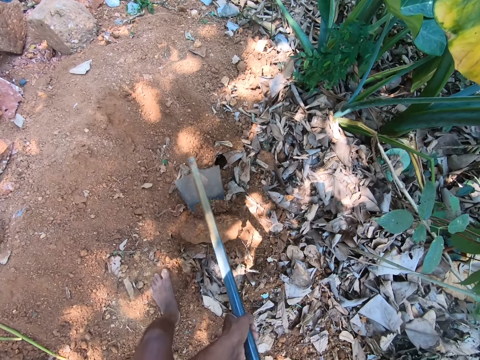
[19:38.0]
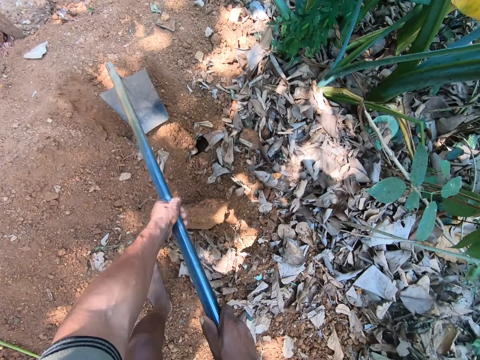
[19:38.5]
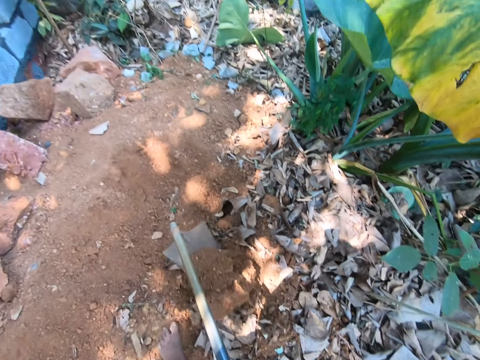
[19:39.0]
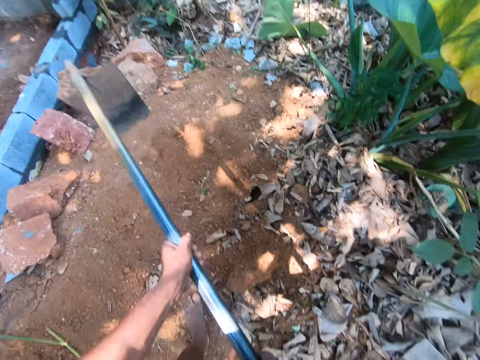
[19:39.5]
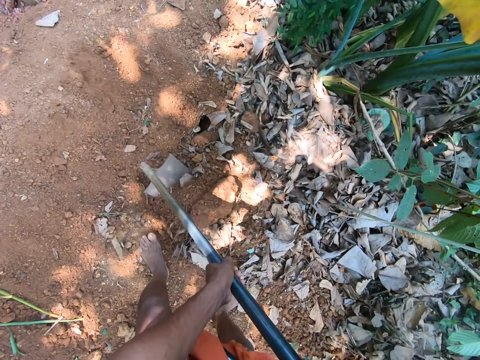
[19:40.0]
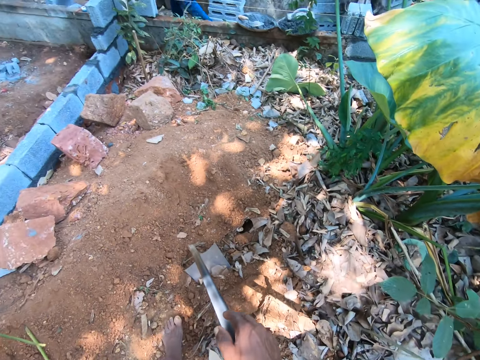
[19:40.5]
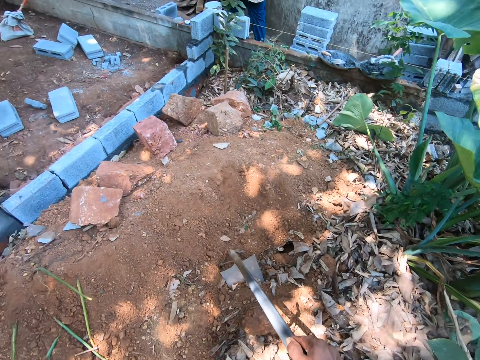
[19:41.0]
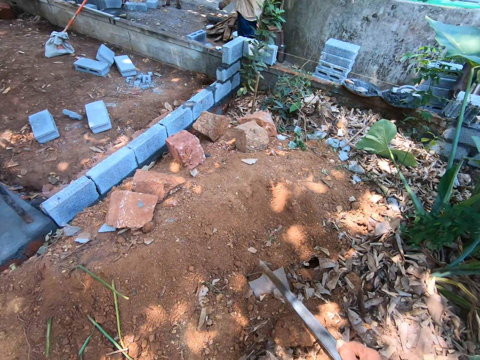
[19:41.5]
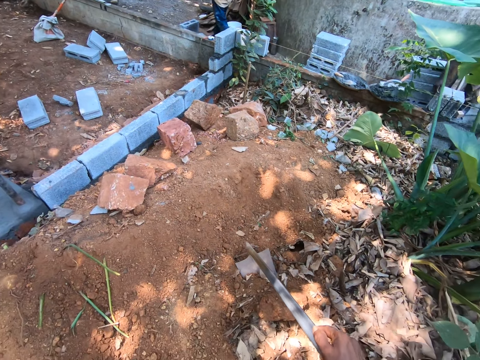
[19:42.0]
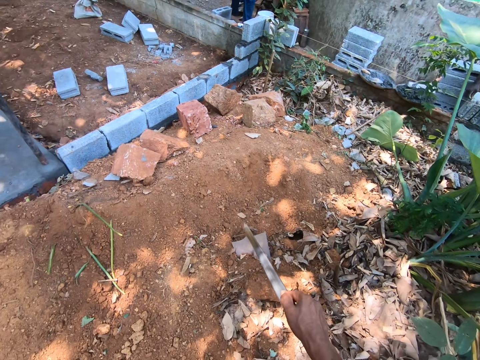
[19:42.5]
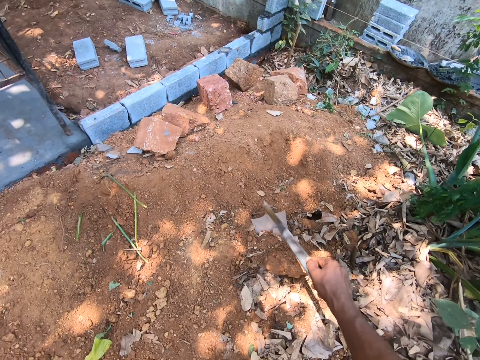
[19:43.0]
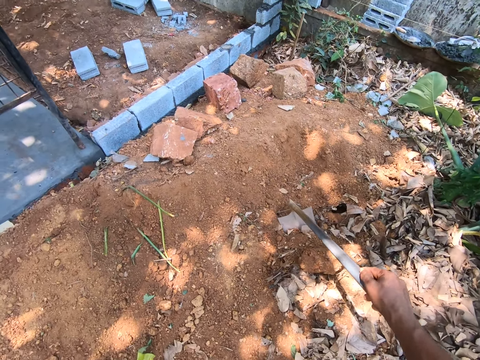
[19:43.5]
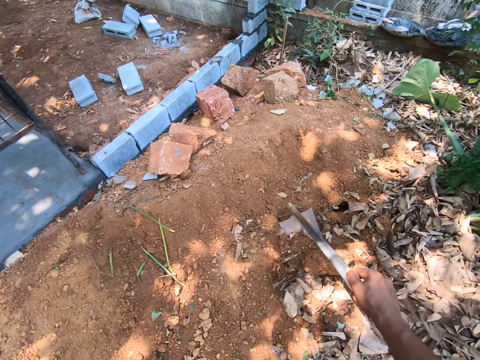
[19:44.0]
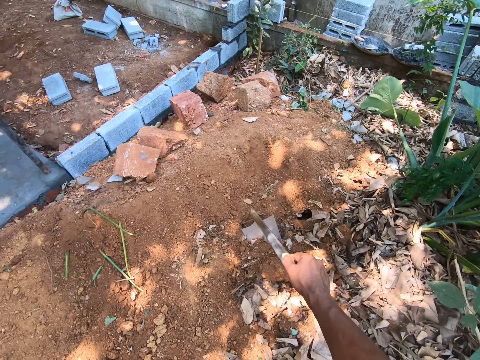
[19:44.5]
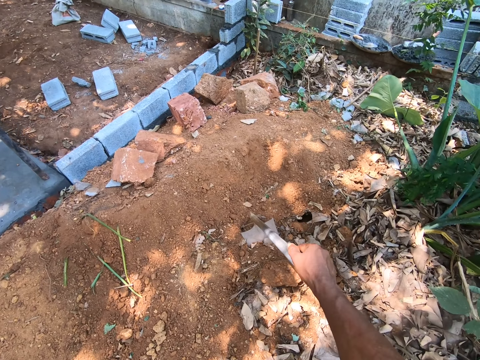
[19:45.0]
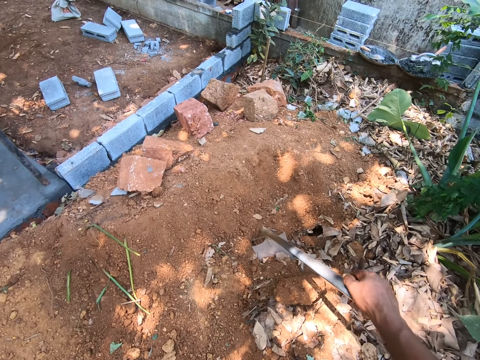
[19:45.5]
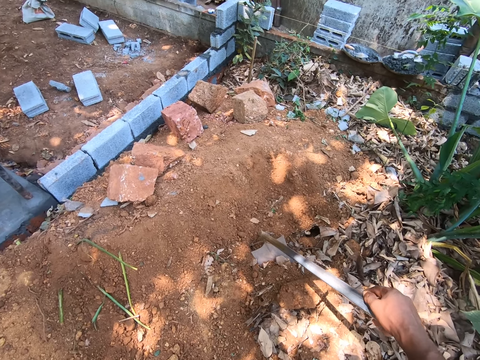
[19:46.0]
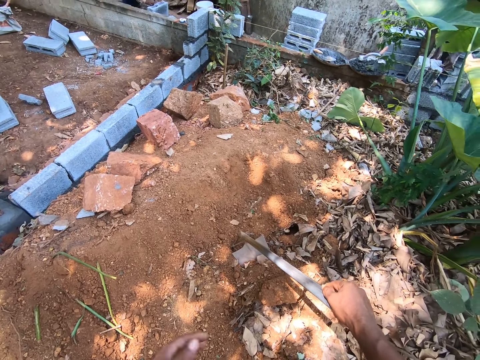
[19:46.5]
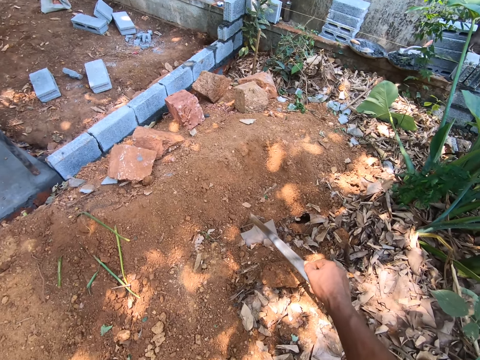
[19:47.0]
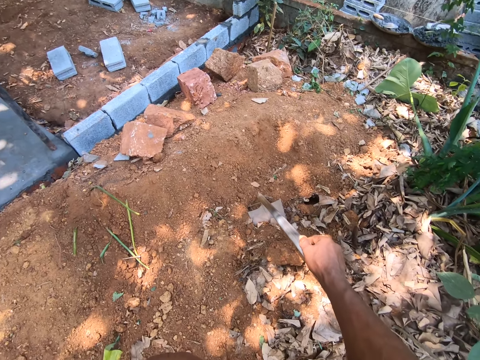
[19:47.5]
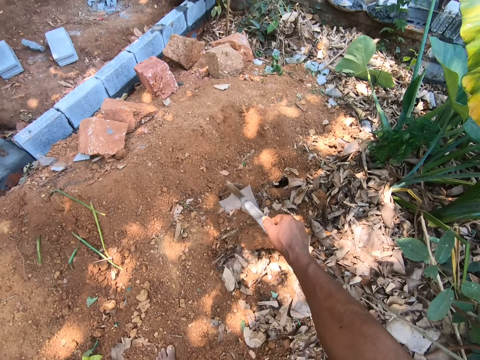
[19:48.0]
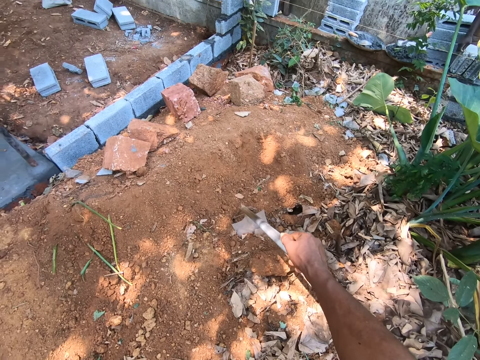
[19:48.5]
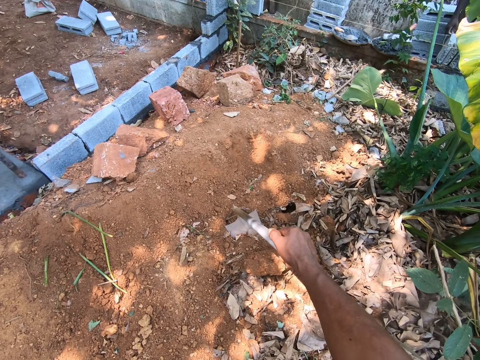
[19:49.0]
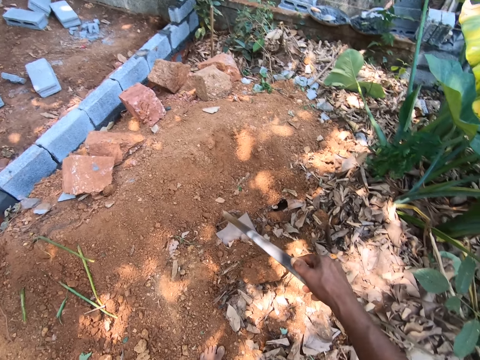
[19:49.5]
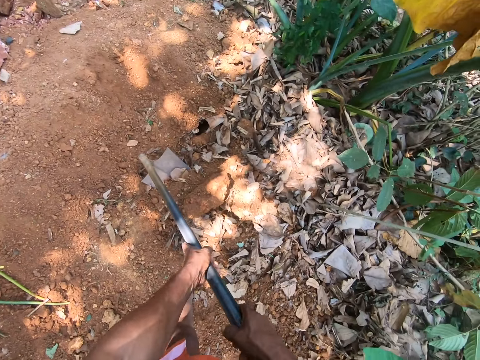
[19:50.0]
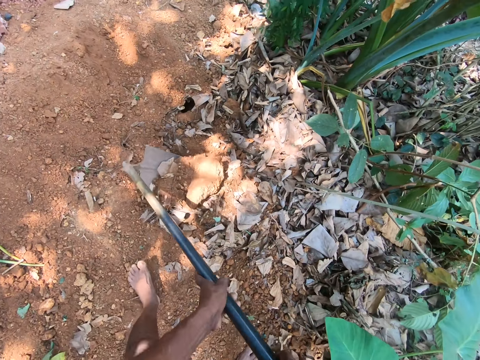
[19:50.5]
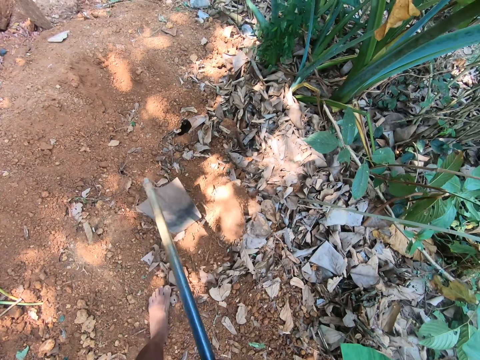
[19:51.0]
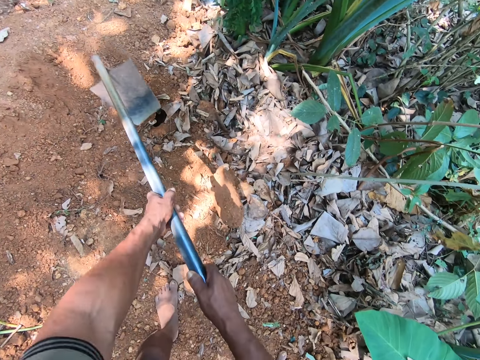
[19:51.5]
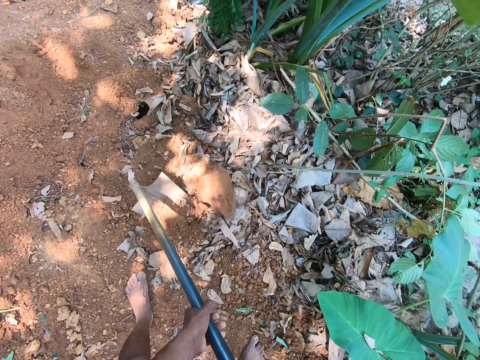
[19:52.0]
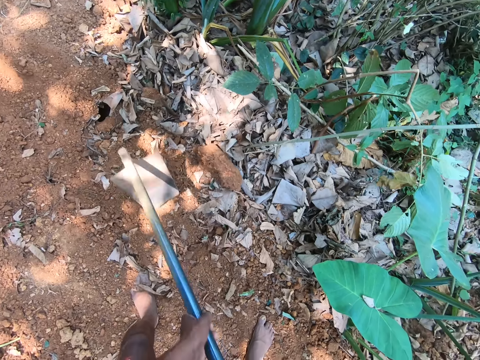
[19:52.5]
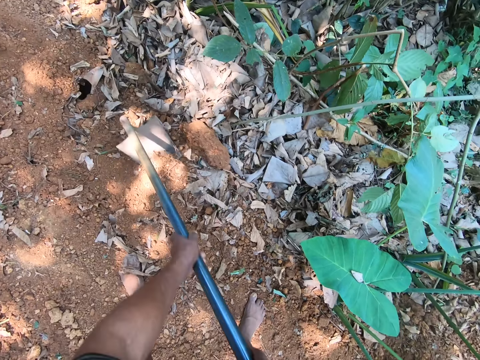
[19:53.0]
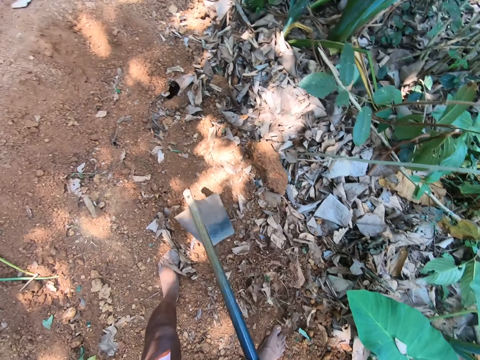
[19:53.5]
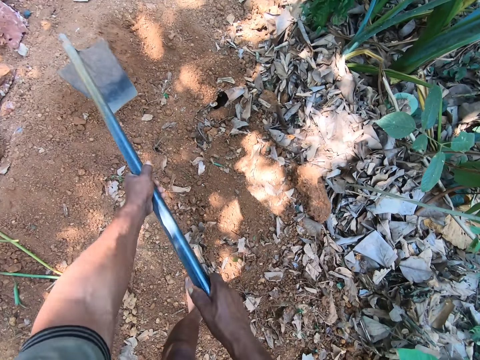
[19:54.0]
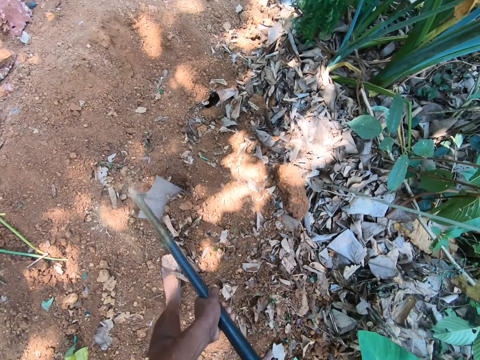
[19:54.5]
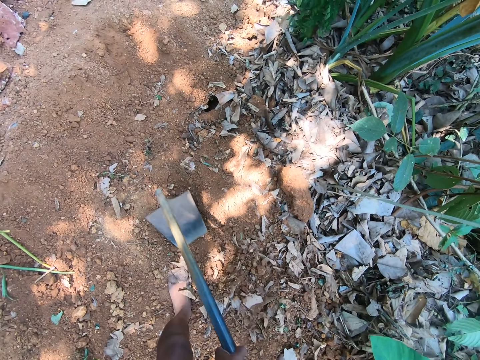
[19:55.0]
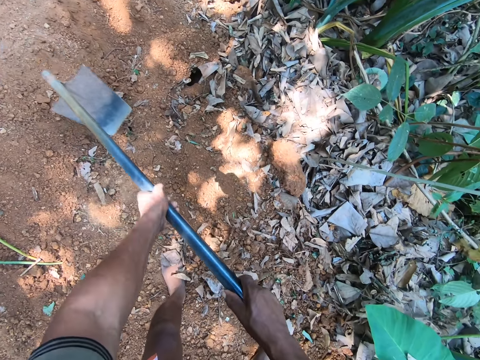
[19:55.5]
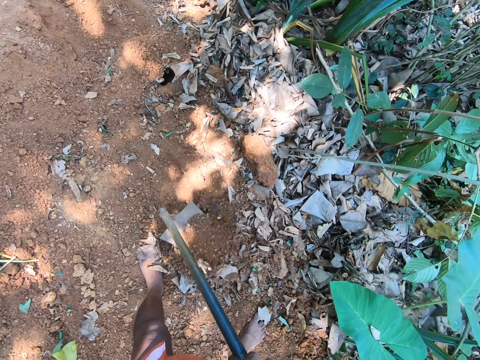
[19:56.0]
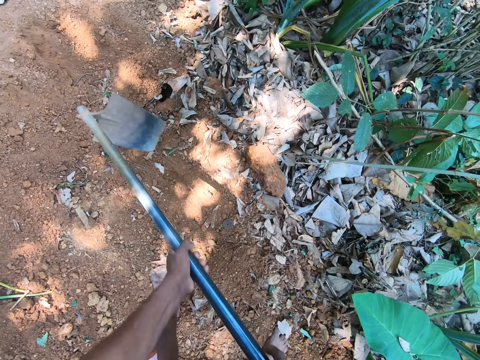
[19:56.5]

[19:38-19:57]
The camera wearer takes his left hand off the hoe. He stops digging. He holds the hoe with his right hand. He holds the hoe with both hands. He digs the ground with the hoe in both hands.

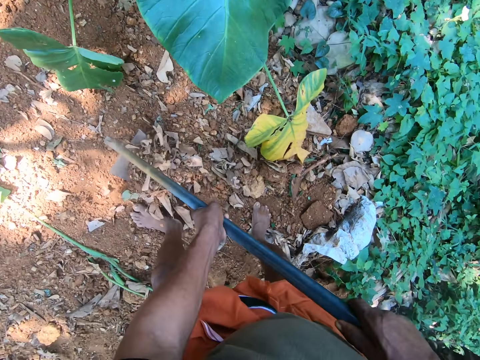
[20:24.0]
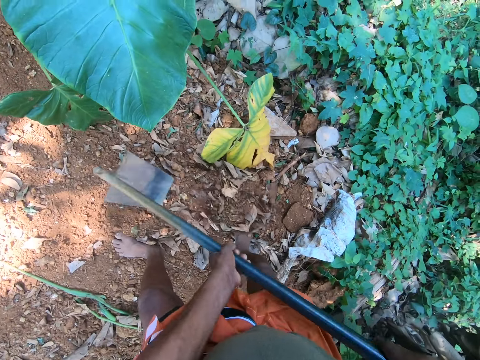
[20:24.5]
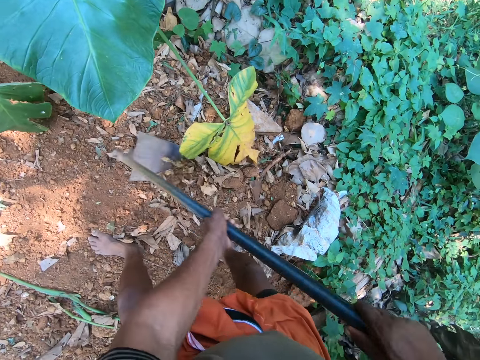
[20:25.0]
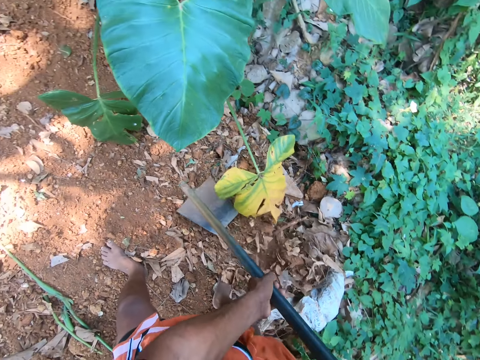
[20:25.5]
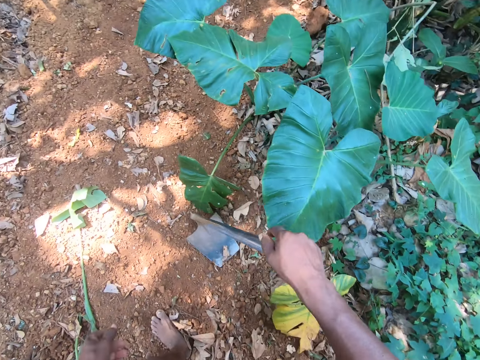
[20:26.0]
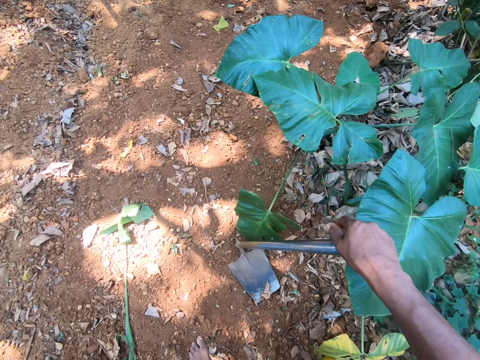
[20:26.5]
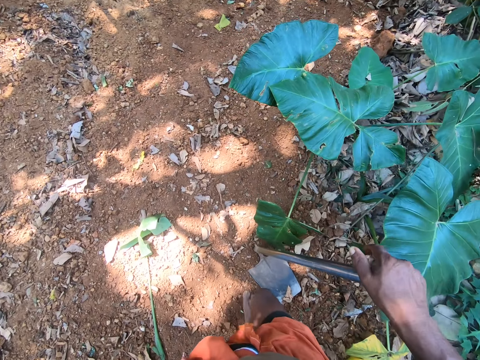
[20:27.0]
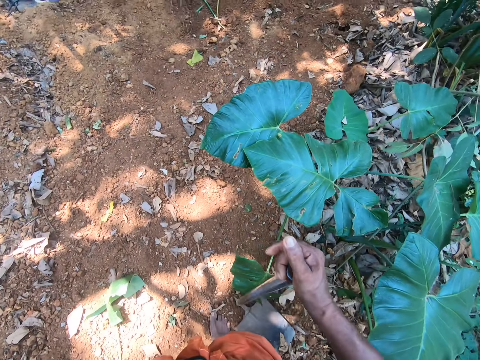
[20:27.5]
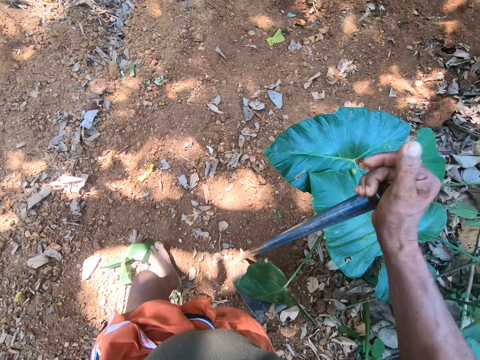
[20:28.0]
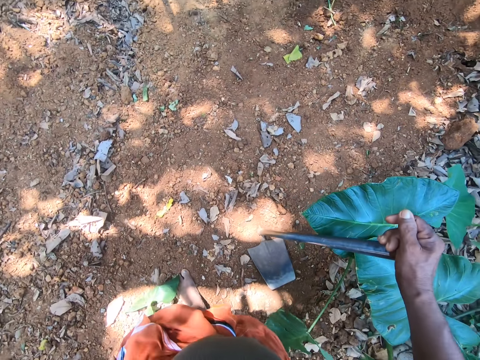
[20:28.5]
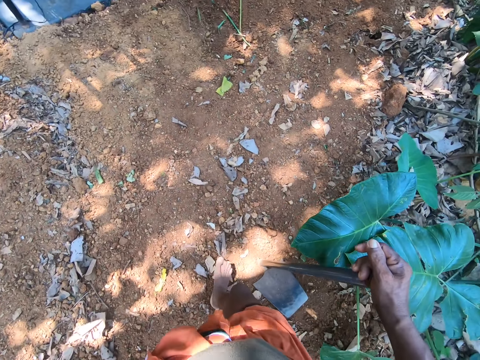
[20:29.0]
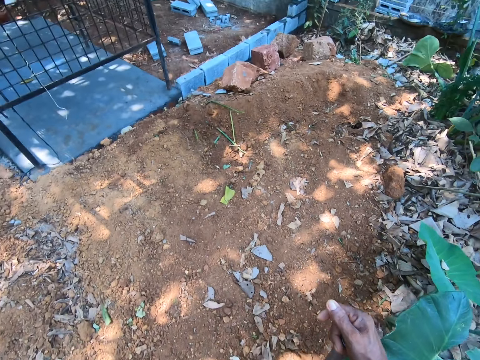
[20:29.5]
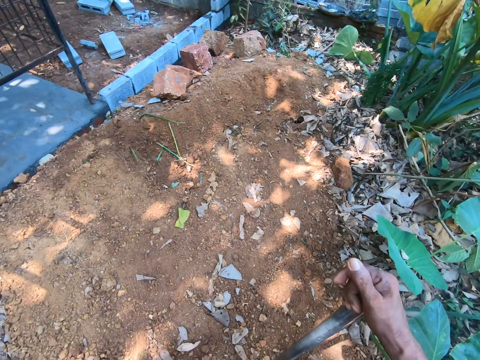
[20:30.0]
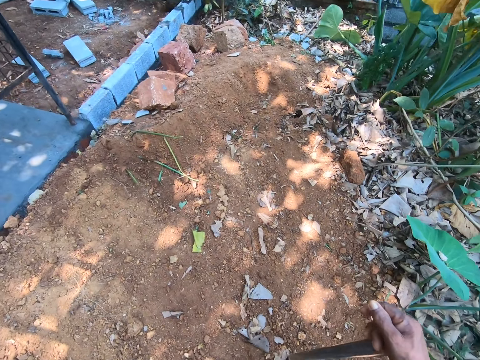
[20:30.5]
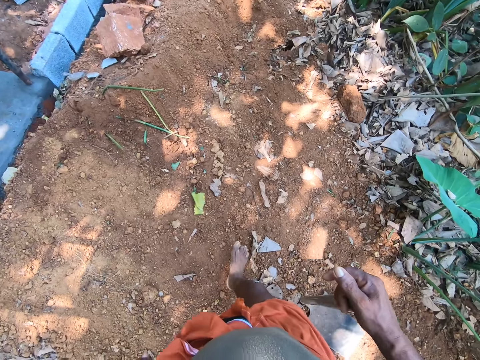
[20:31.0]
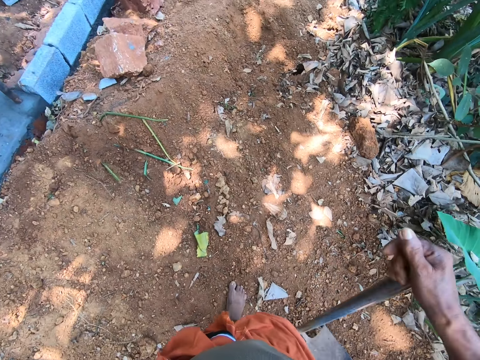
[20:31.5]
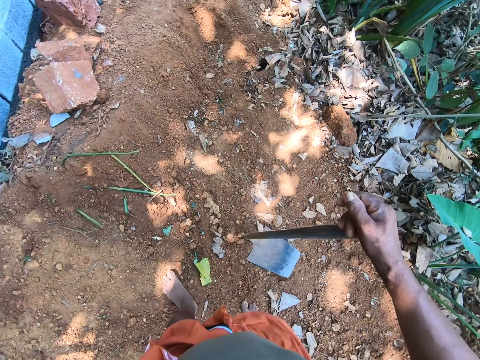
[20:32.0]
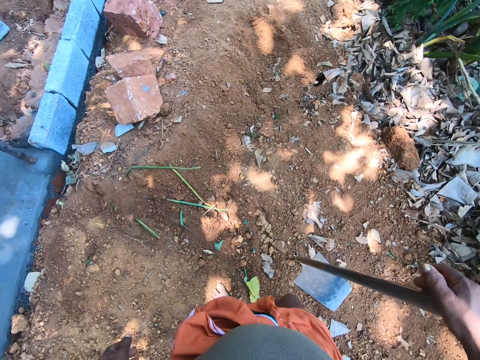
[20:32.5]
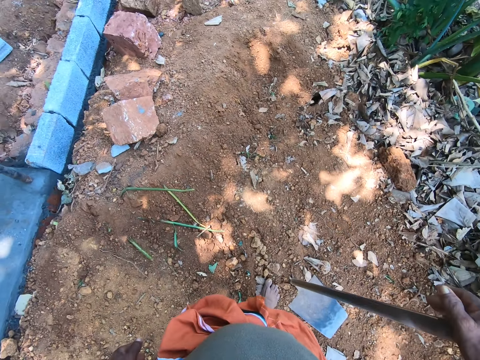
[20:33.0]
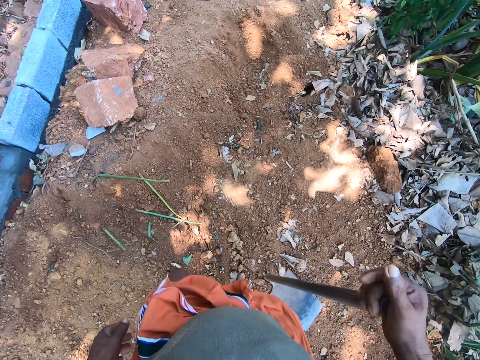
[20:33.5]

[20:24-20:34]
The camera wearer takes his left hand off the hoe. He holds the hoe with his right hand. He walks forward.
